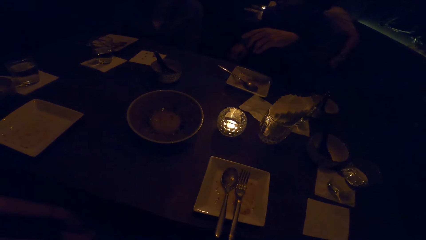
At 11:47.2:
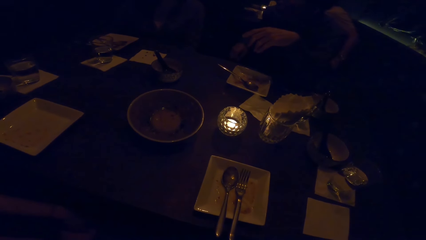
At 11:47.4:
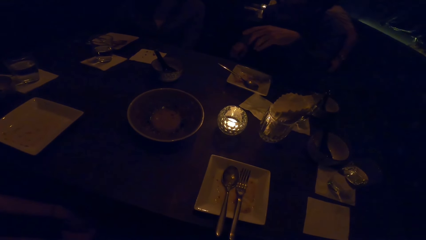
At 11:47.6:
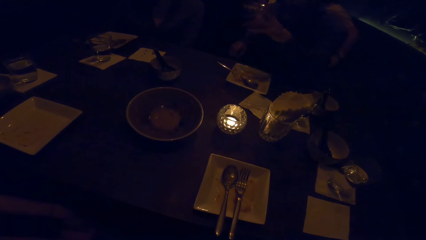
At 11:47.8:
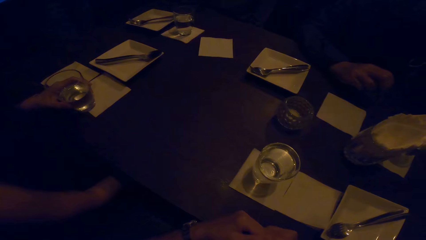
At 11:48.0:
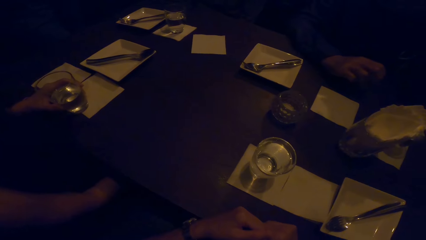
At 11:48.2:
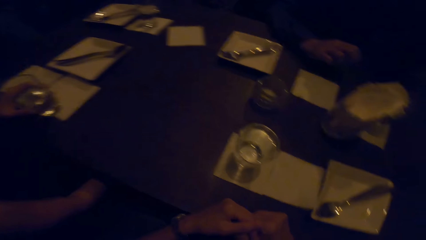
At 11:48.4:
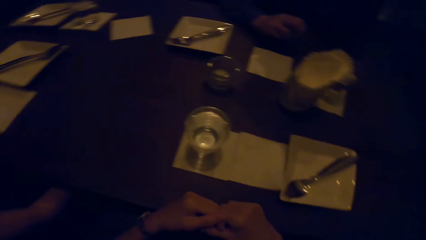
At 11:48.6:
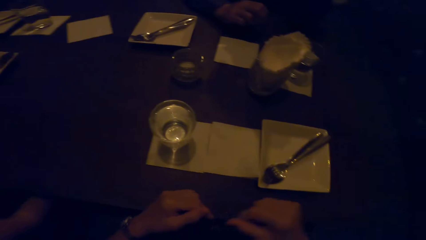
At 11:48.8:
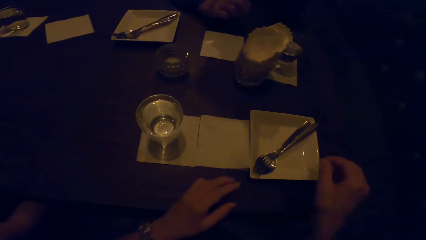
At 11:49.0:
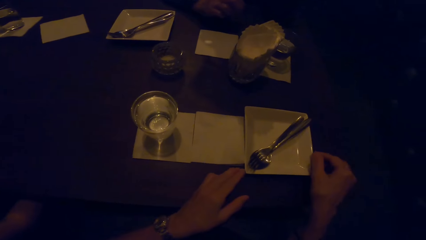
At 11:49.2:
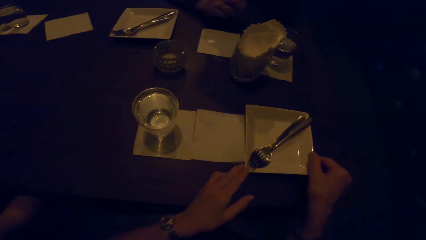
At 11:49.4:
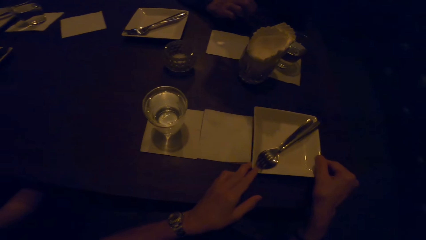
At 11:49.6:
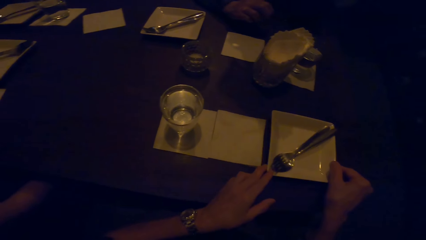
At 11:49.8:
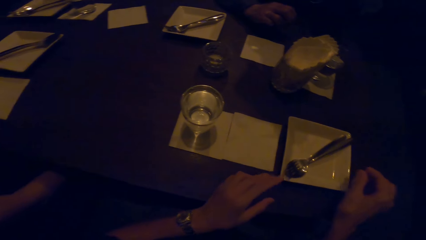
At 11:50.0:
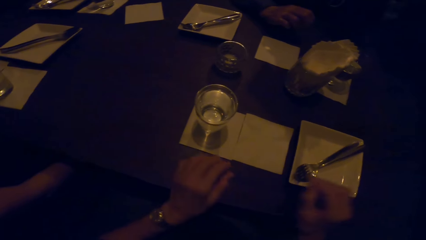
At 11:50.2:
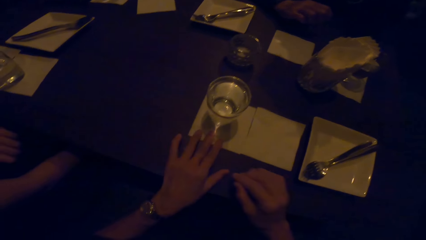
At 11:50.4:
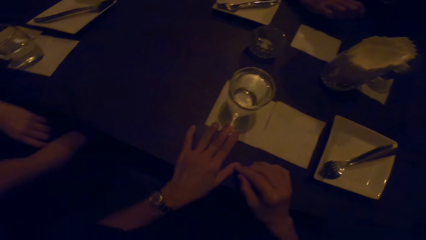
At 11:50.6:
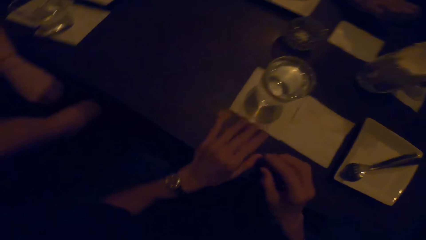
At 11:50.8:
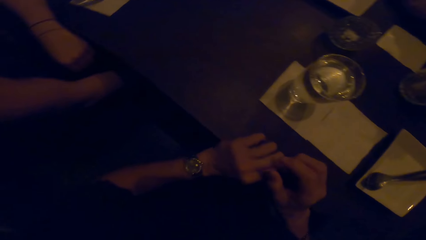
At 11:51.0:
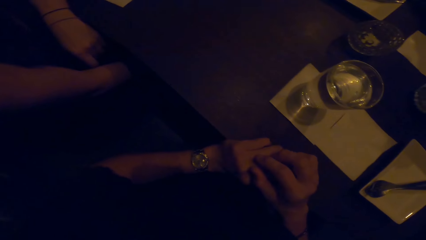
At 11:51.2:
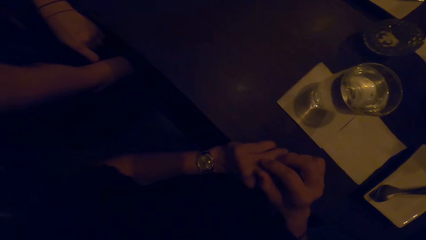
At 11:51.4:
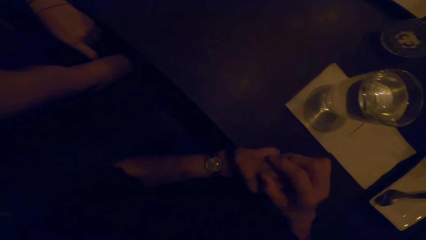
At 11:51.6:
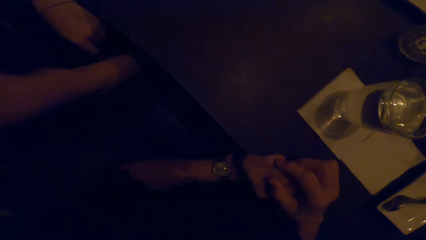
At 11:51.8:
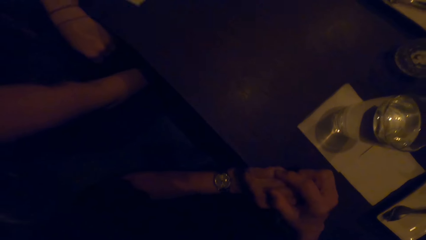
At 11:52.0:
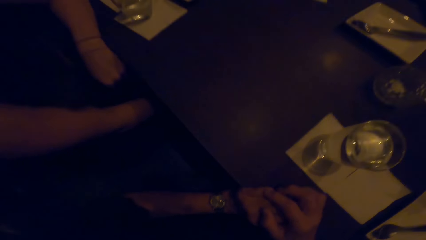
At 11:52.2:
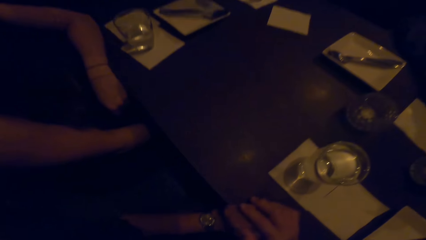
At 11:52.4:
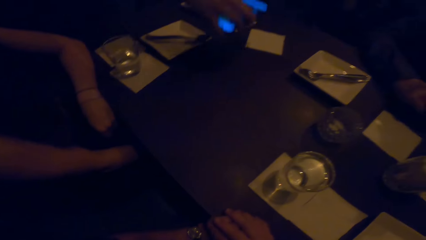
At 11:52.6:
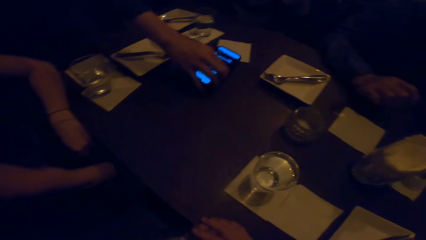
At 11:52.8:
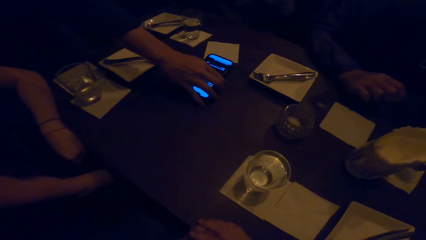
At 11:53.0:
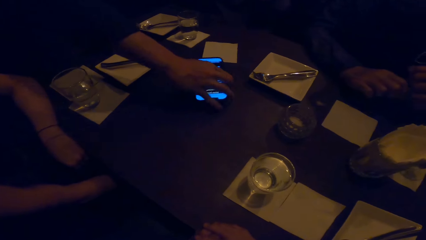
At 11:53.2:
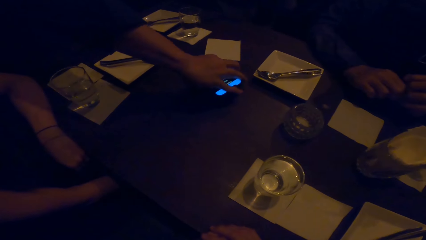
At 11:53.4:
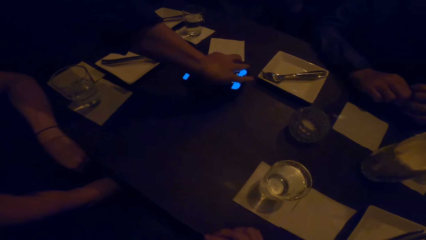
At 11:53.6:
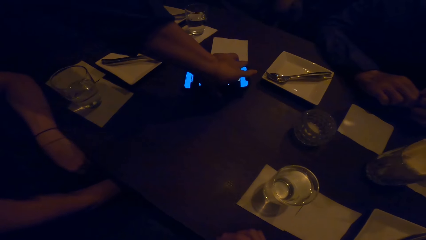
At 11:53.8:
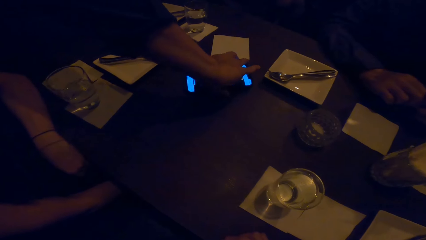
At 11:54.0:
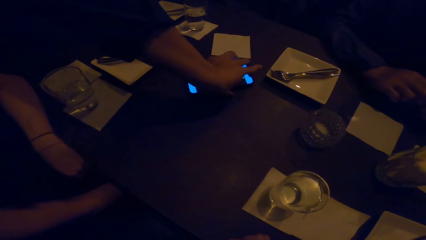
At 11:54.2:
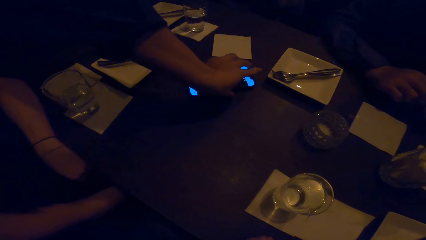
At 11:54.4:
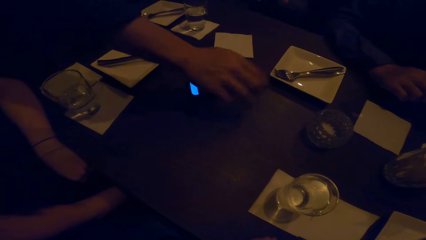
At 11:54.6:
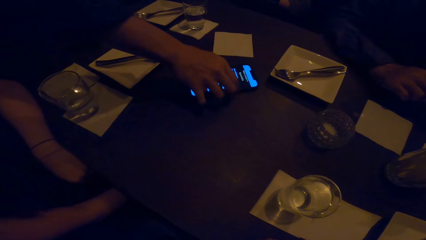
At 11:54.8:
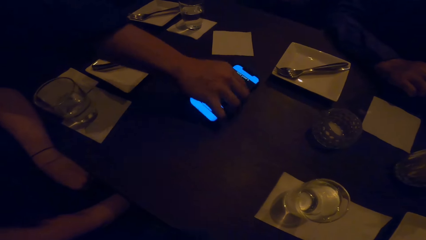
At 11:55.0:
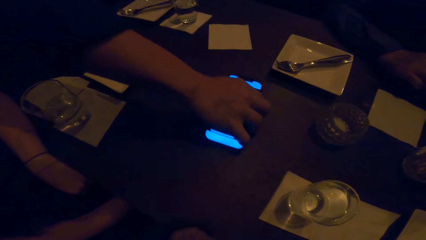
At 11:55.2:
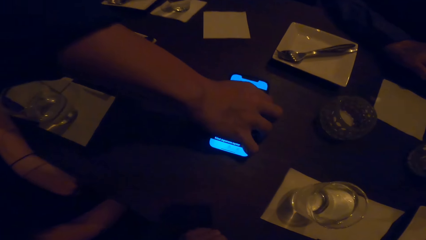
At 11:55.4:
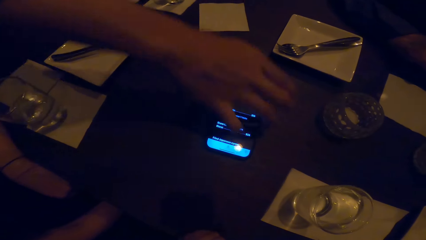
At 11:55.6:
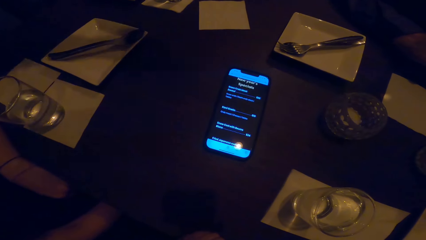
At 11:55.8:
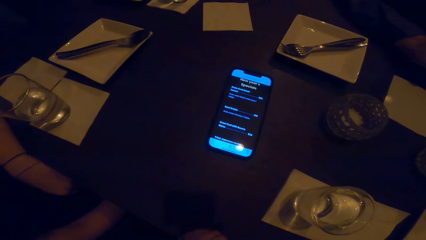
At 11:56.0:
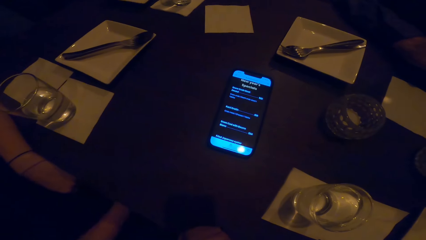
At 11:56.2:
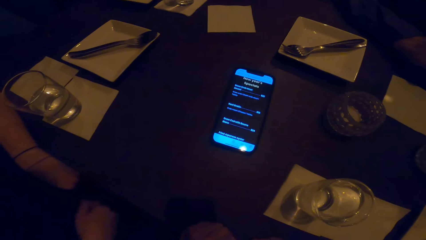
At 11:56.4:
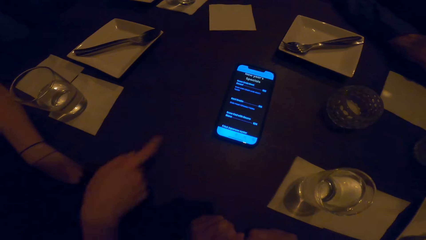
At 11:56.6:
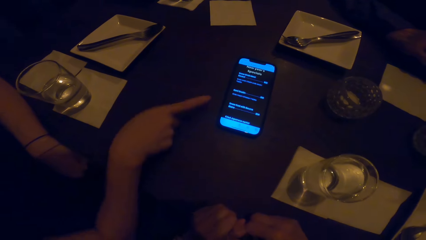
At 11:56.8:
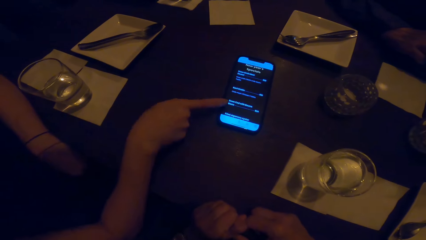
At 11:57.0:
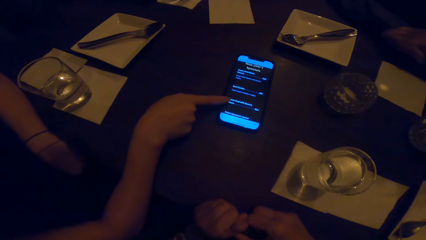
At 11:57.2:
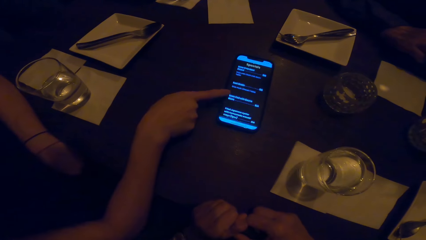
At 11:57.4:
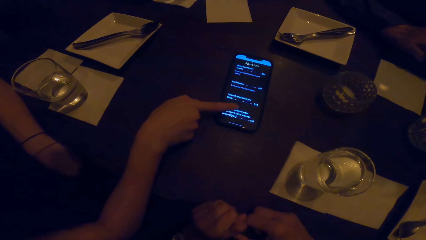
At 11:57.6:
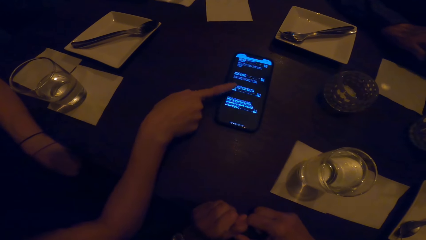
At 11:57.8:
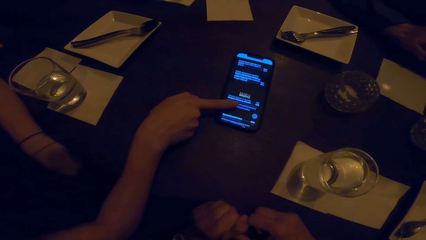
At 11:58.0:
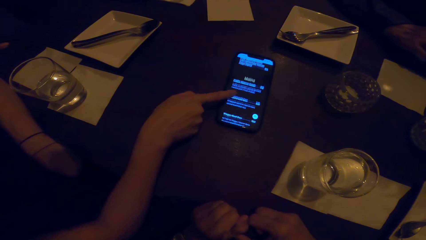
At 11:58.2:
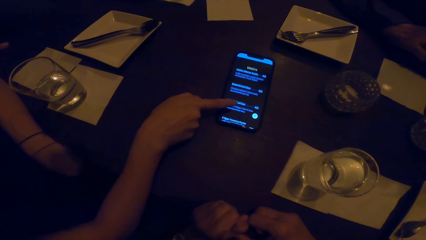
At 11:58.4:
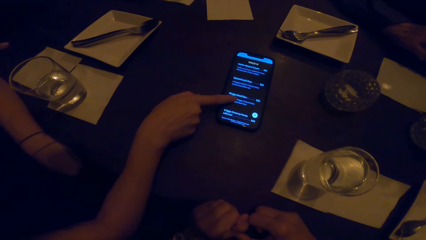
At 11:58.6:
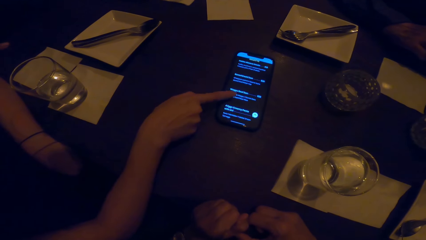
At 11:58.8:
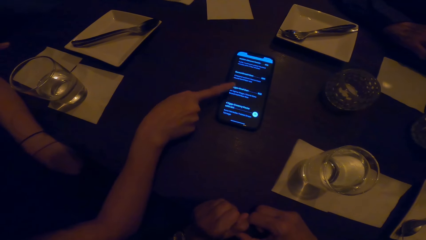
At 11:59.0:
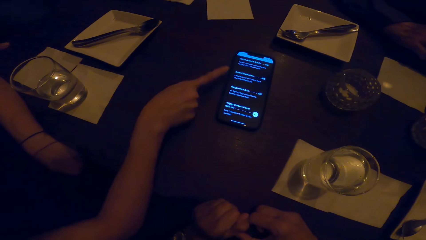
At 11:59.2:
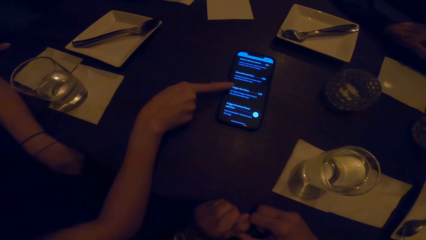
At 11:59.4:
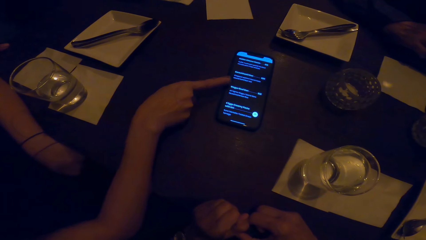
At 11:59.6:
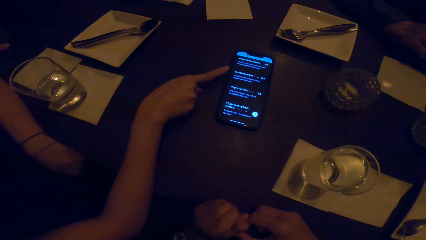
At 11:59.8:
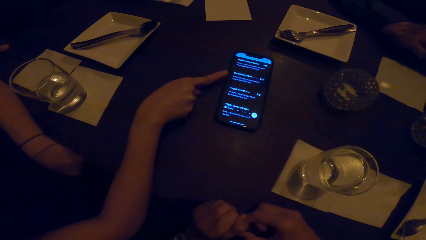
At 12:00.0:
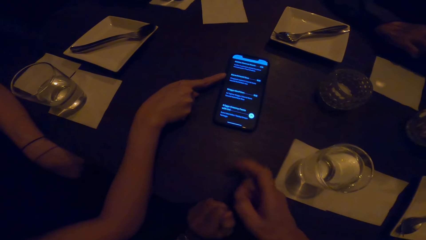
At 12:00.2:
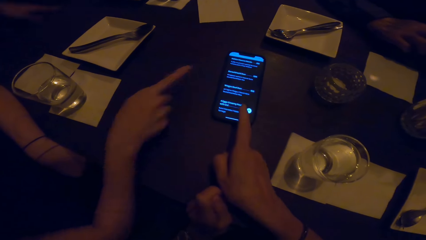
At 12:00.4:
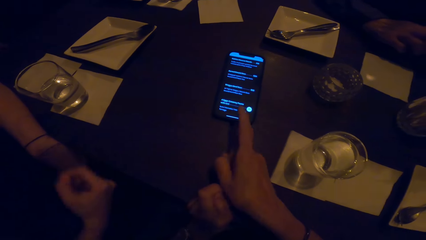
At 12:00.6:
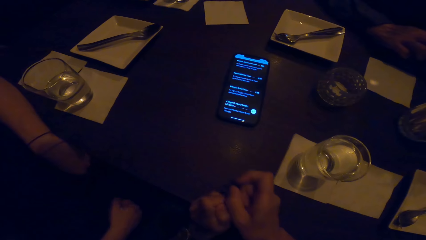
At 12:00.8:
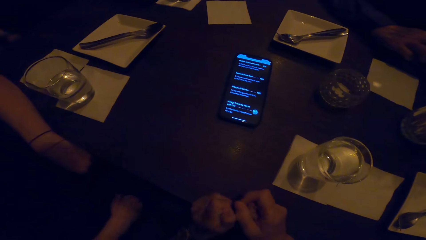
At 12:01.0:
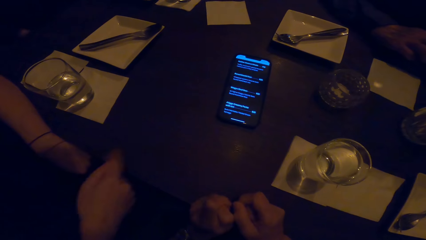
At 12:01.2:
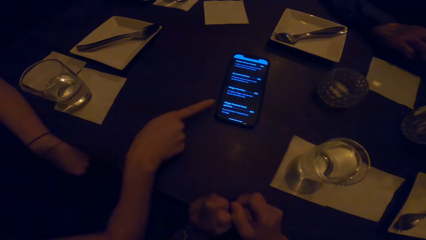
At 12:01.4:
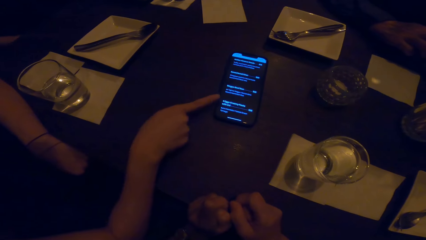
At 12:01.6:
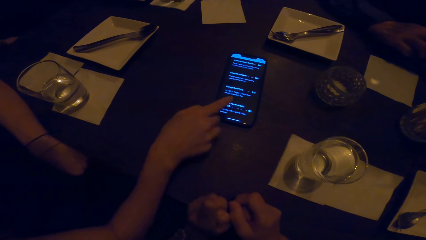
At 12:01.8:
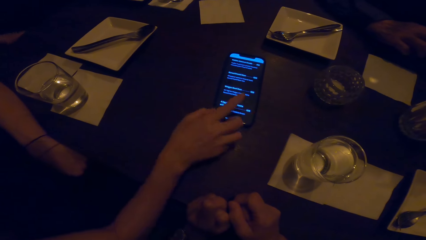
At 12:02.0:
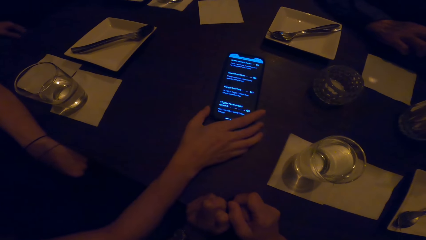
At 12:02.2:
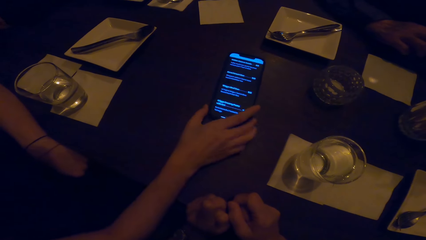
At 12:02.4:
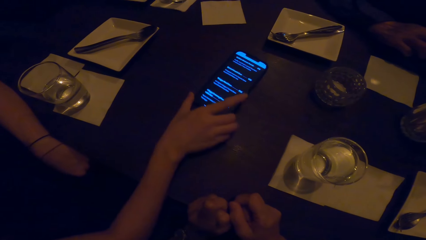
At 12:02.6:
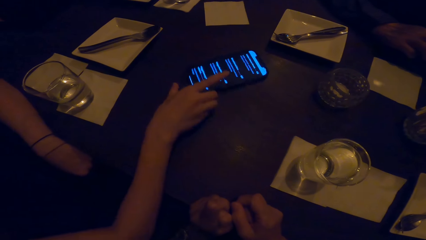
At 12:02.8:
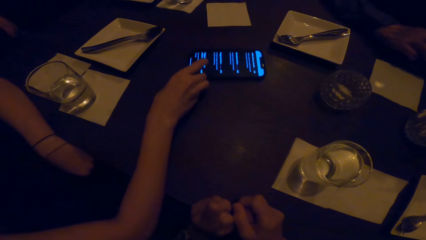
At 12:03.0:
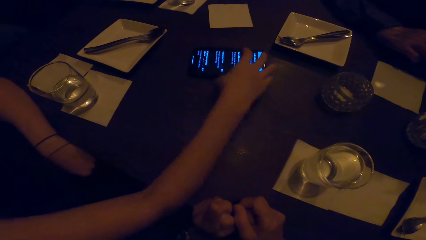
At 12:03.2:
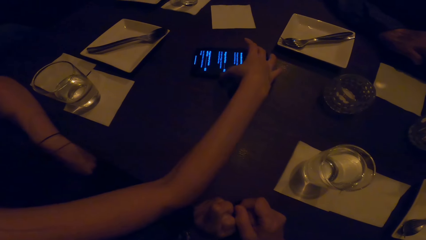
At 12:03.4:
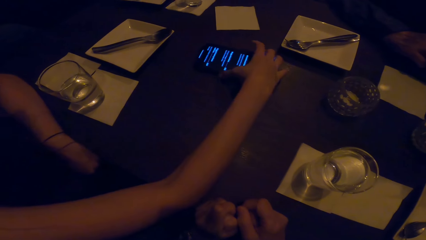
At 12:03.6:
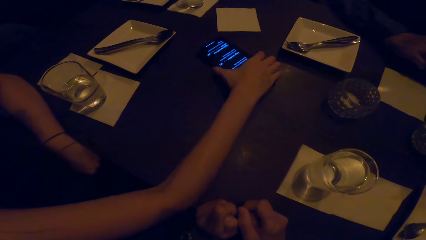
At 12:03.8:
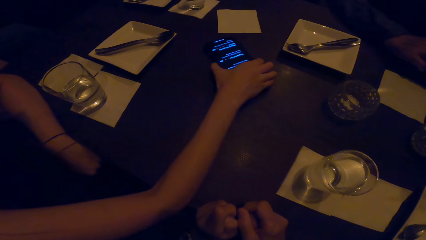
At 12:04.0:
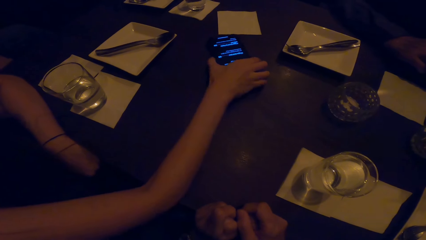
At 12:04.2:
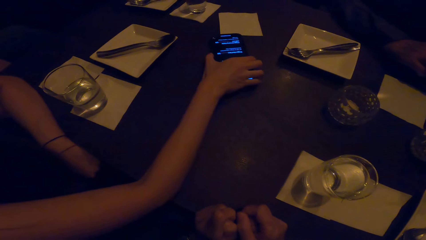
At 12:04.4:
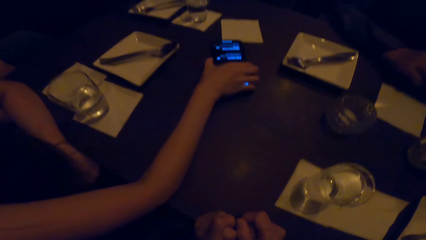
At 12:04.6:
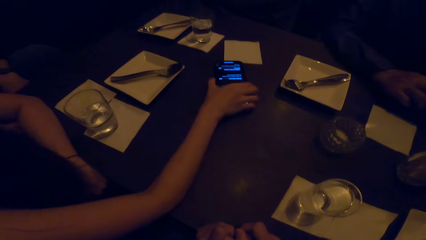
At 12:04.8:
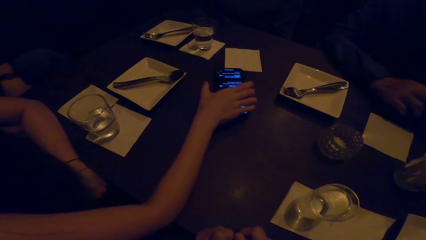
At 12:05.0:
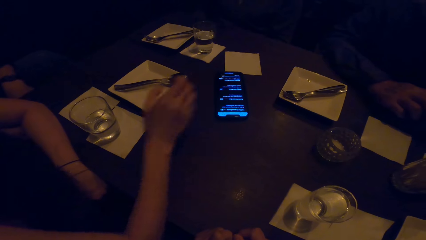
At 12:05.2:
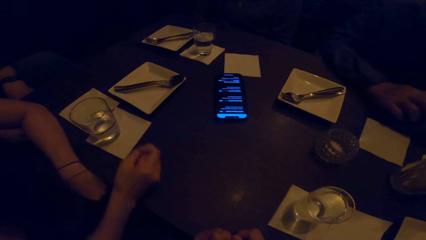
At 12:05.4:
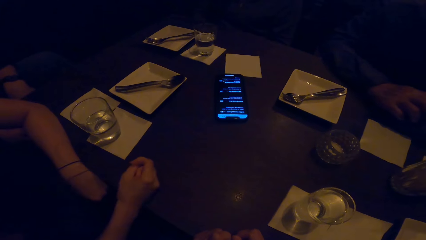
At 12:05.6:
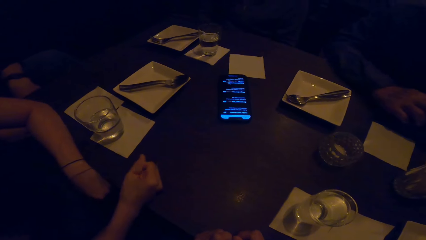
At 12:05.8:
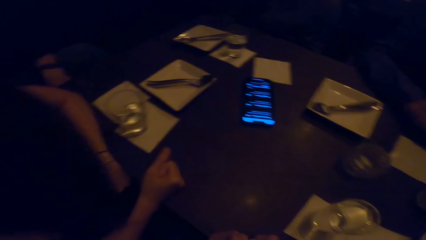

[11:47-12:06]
The camera wearer holds a plate. They adjust a bowl with both hands. They hold the plate with a cup of water. They put hands on a table. They hold both hands. They put a mobile phone on the table. A person scrolls the screen on the mobile phone with the right hand finger. The camera wearer points at the mobile phone with a finger. The person points at the mobile phone with a finger, holds the mobile phone, and pushes the mobile phone on the table. The person adjusts the phone with the right hand and folds hands.
